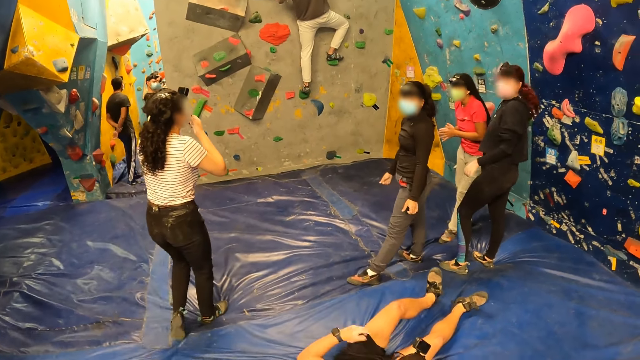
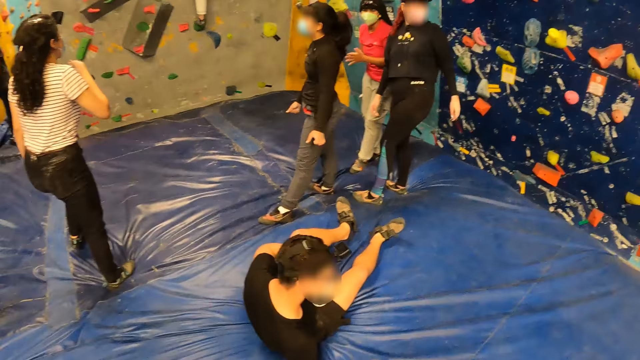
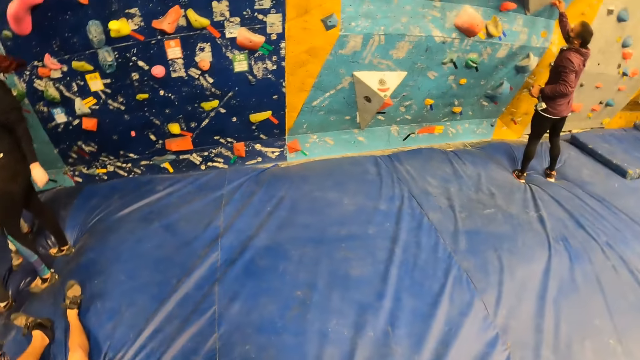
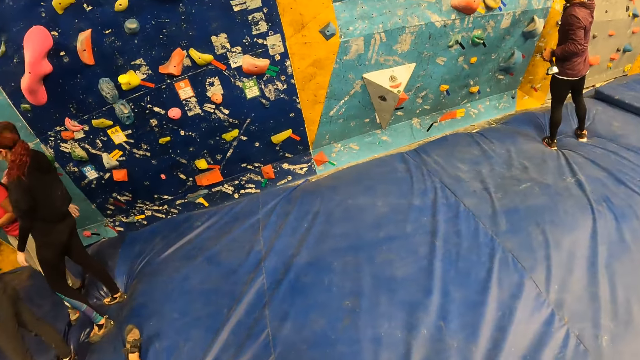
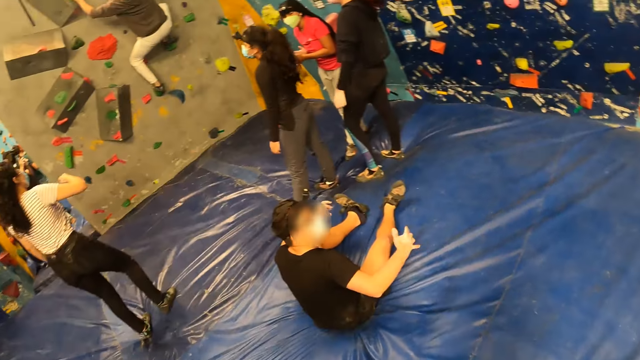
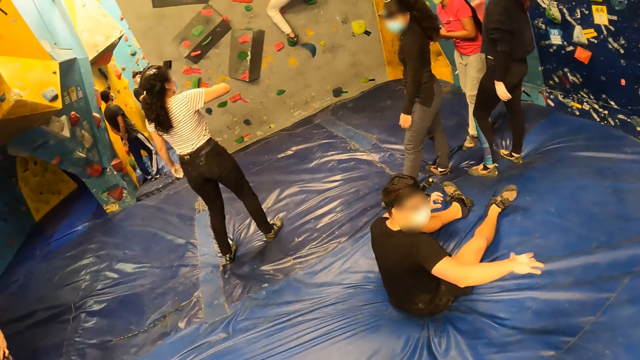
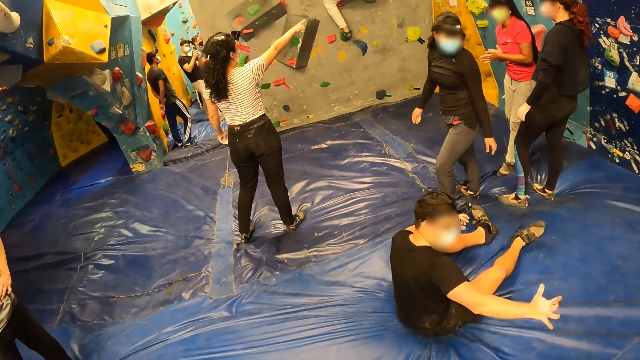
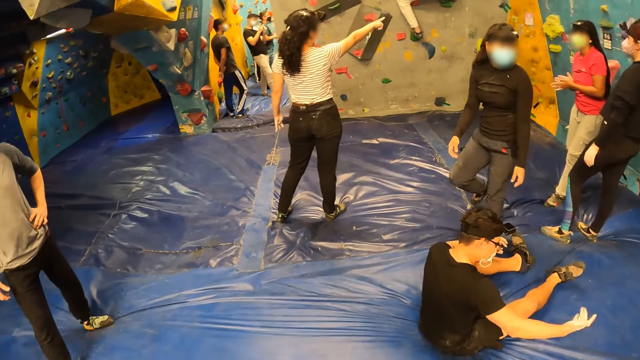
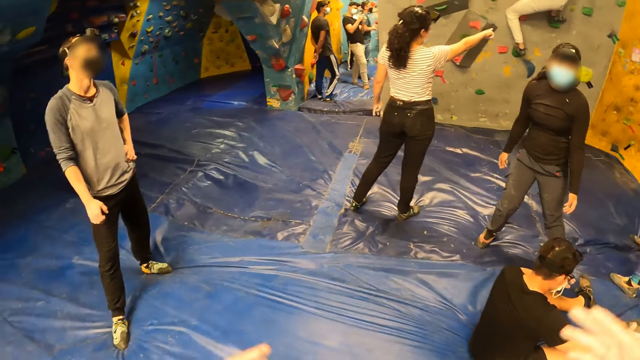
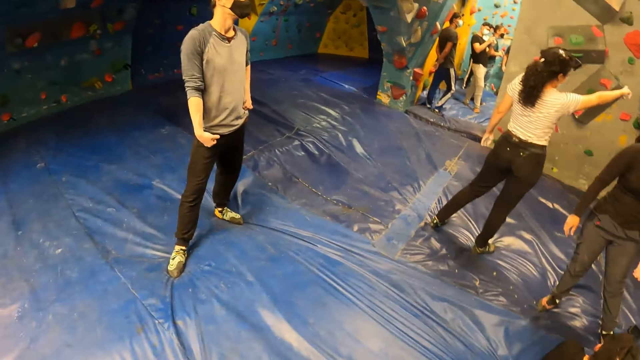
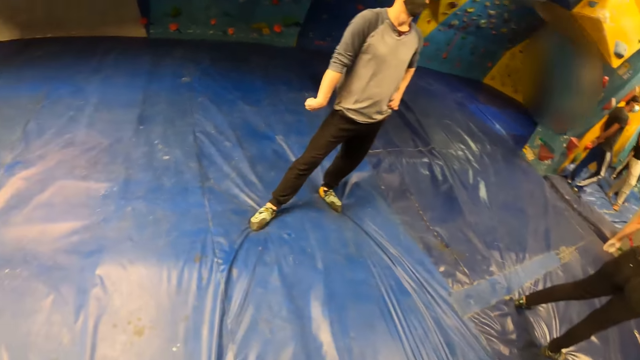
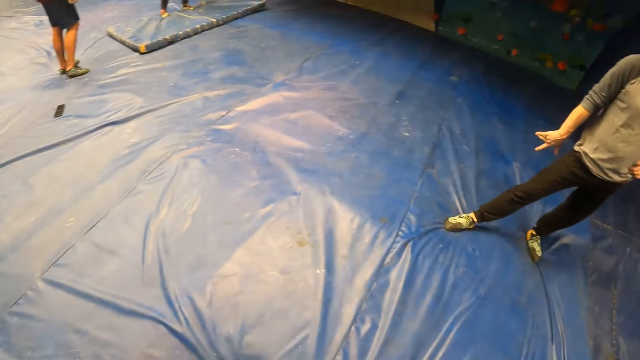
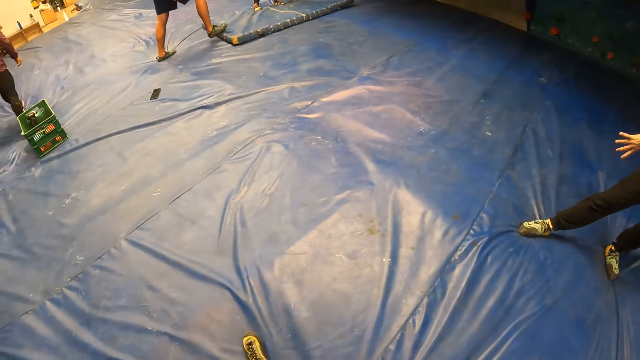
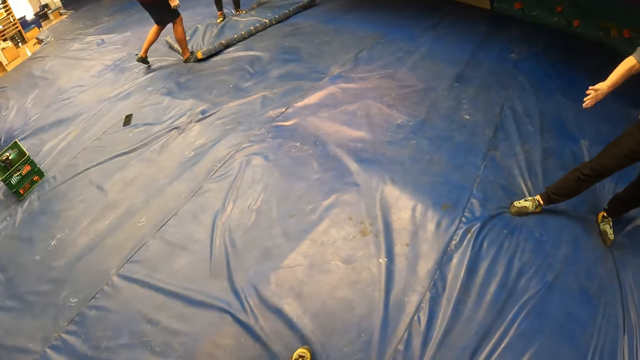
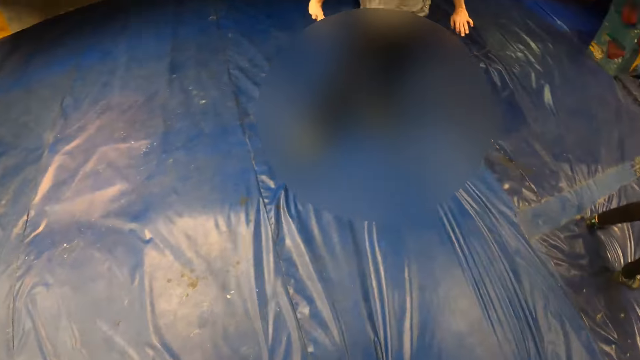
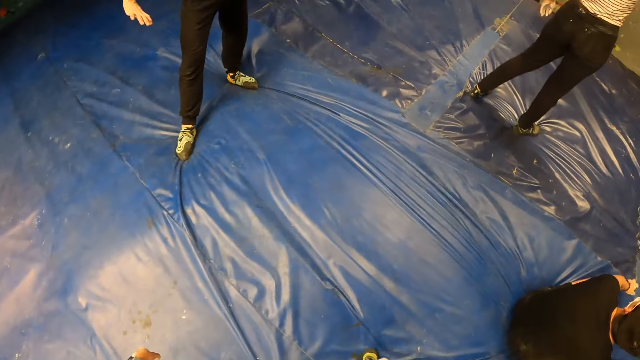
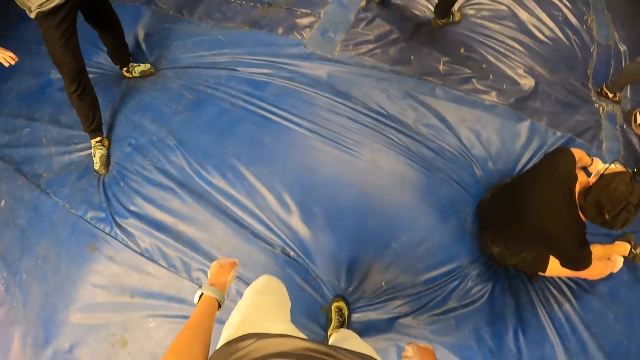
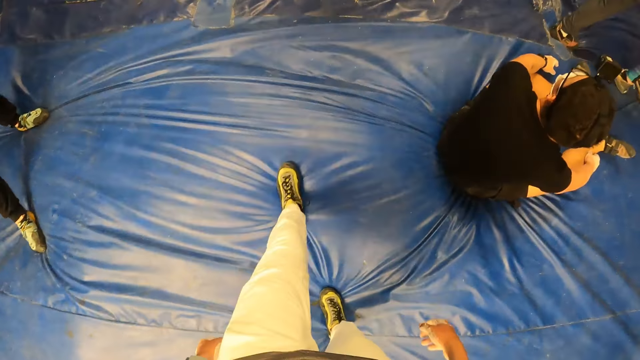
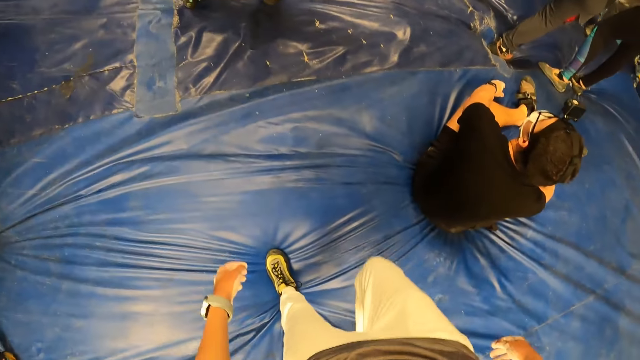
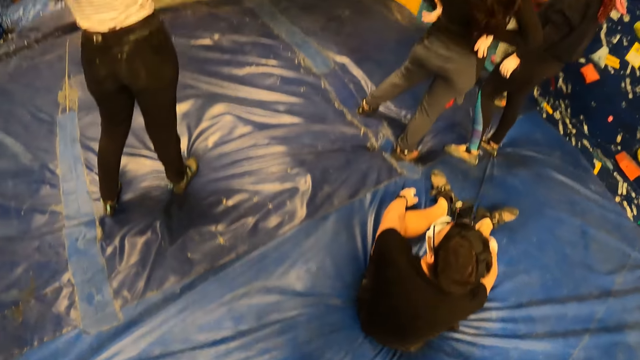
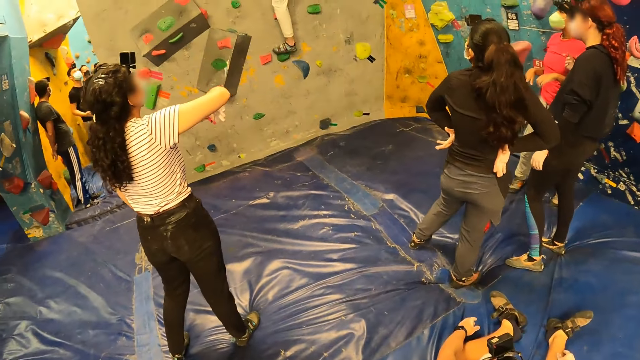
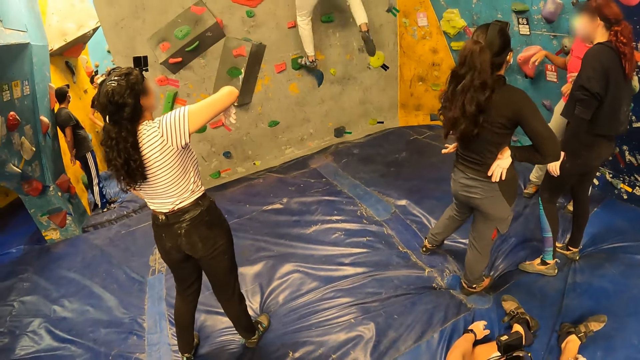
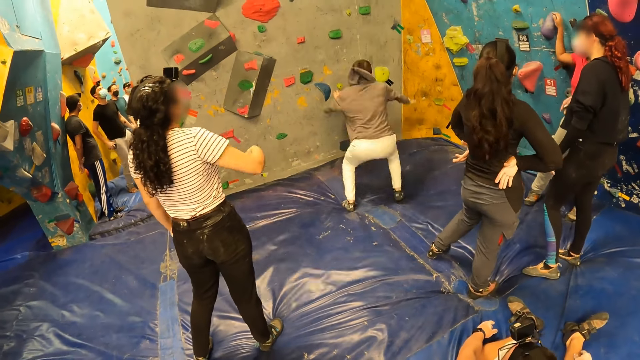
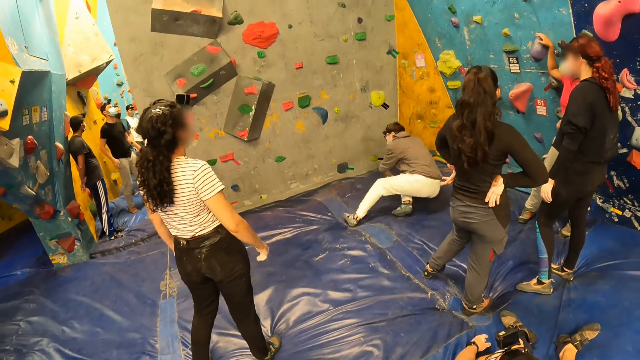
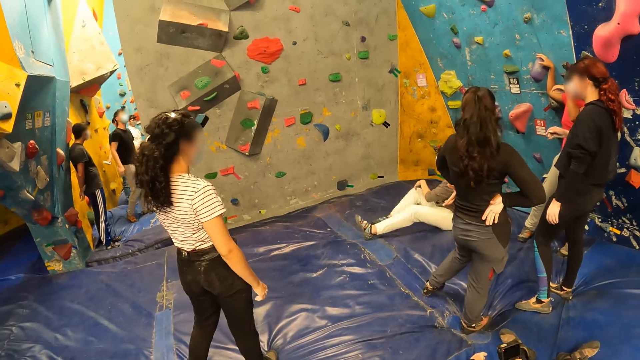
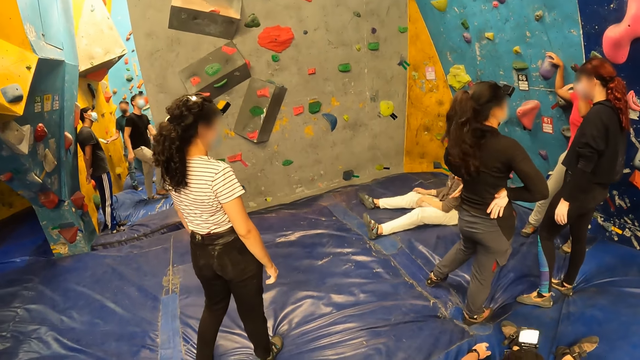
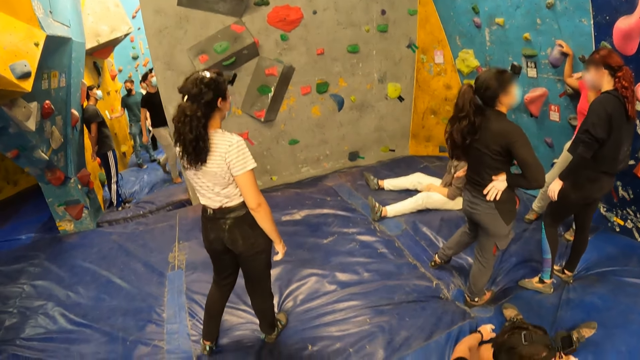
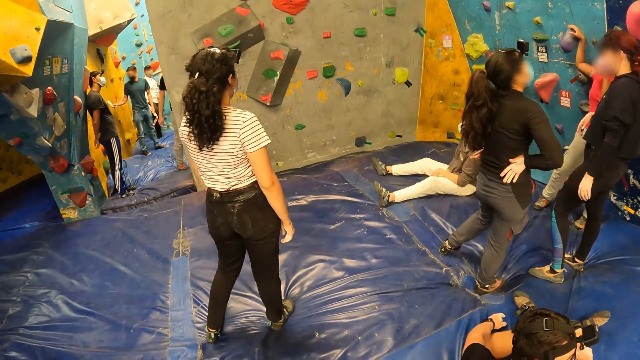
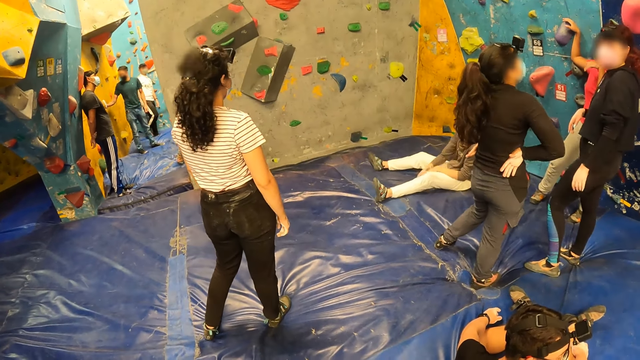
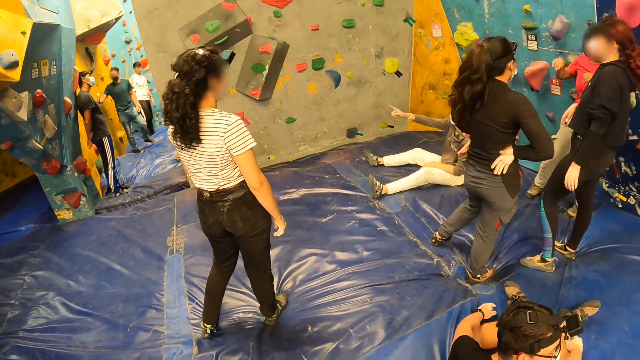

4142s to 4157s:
The camera wearer looks around. They move around. The man jumps down the bouldering wall onto the bouldering mat.

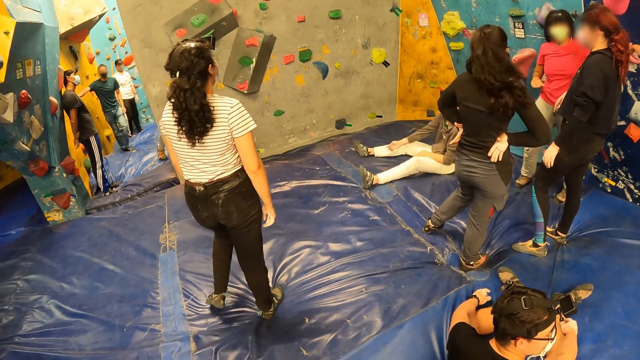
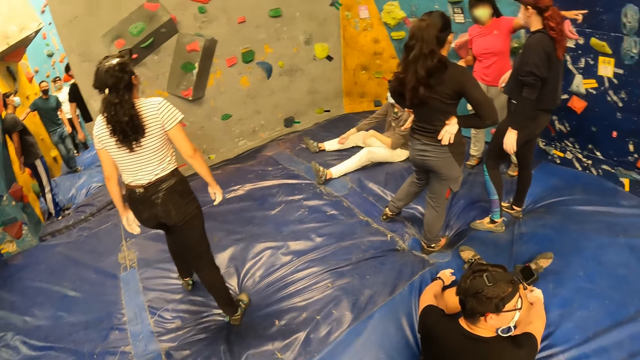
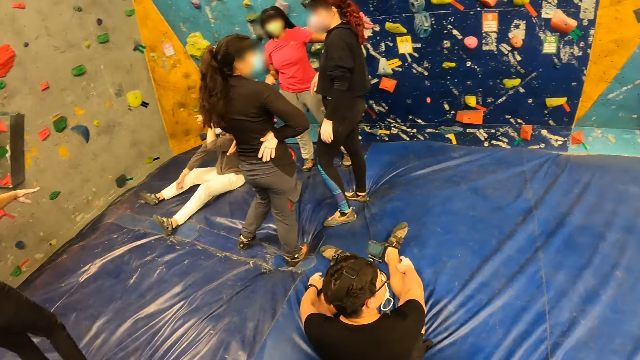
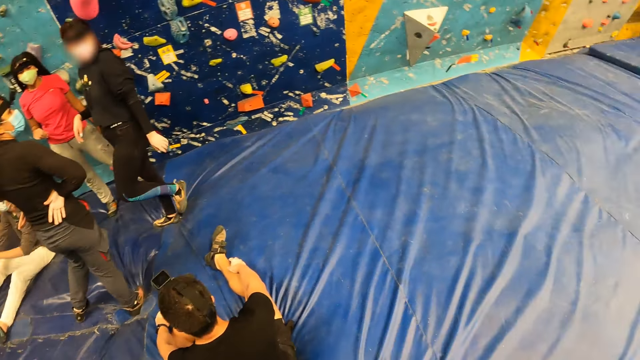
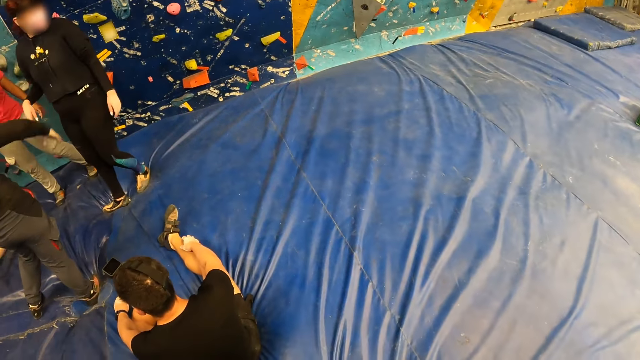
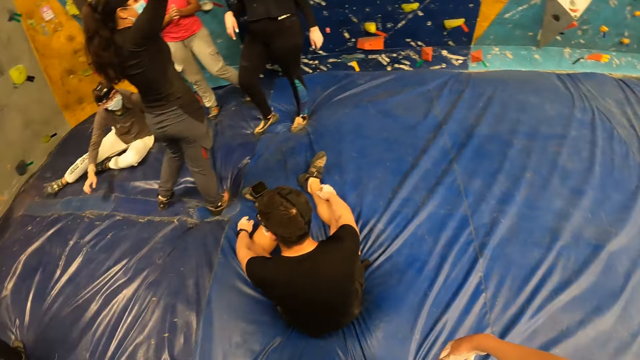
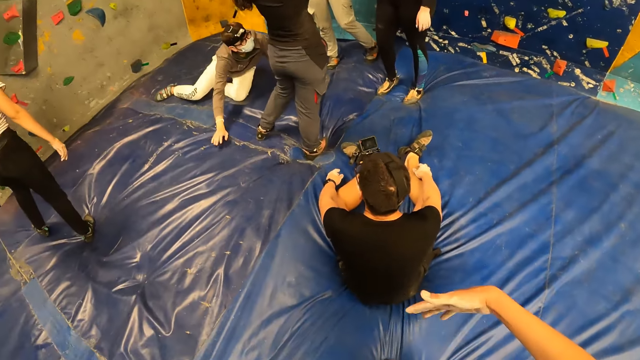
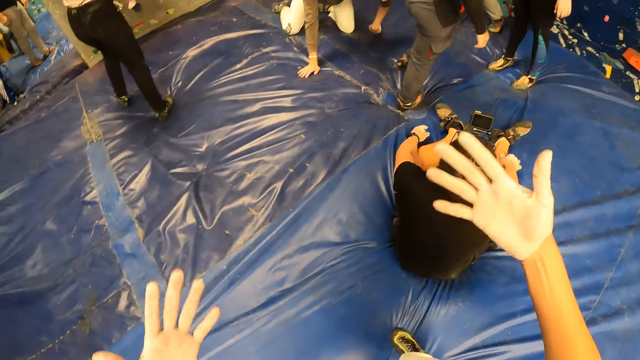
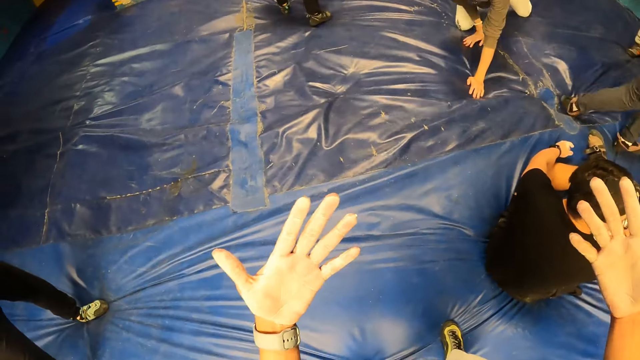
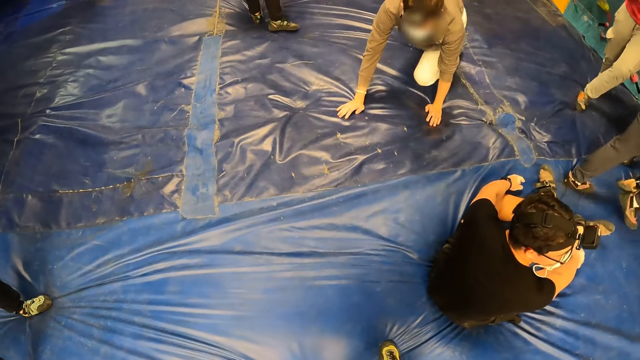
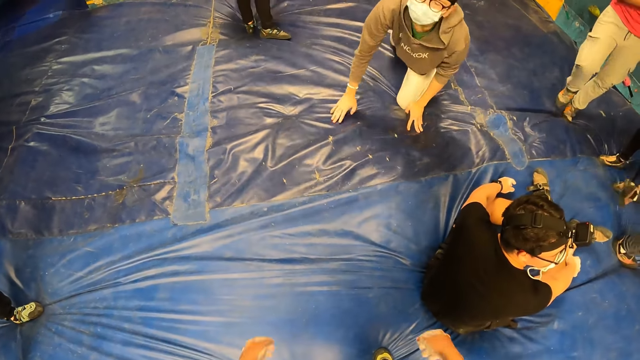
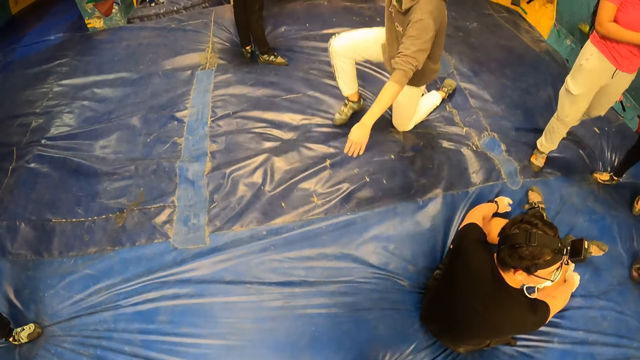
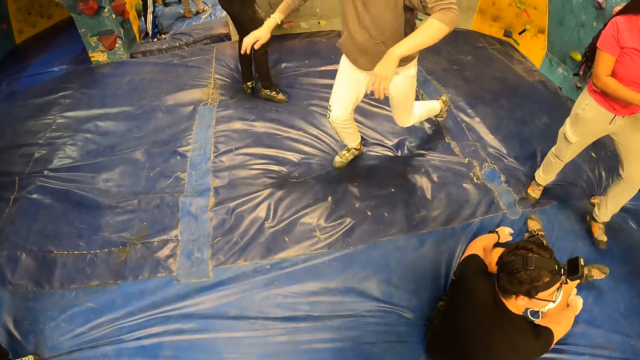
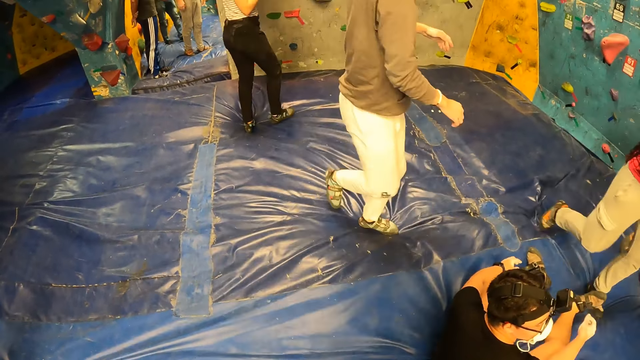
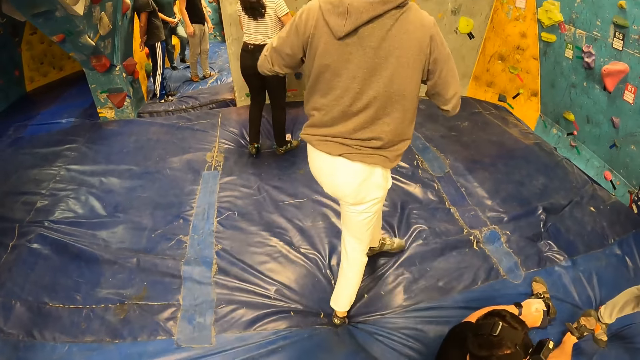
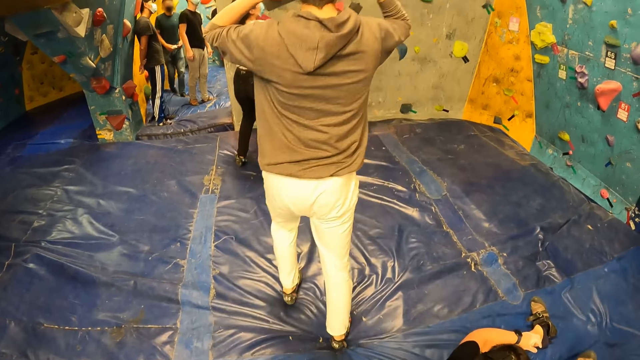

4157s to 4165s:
The camera wearer moves hands.
